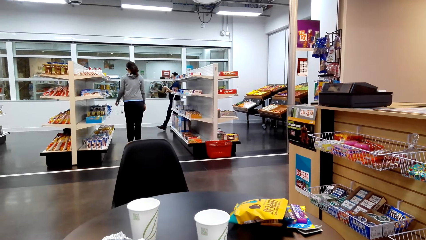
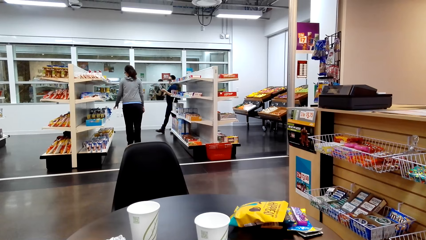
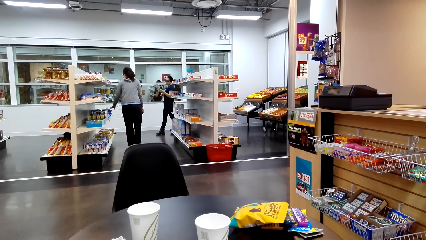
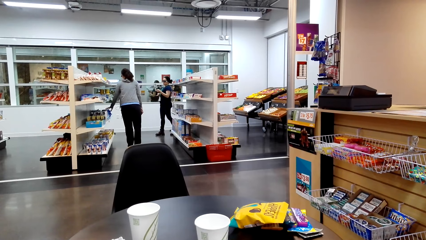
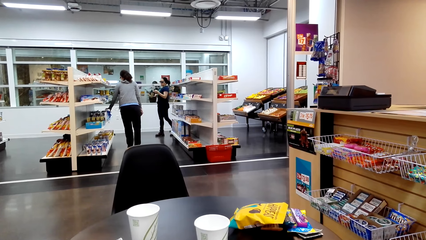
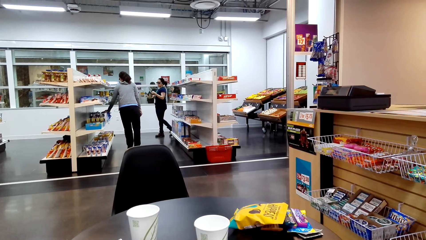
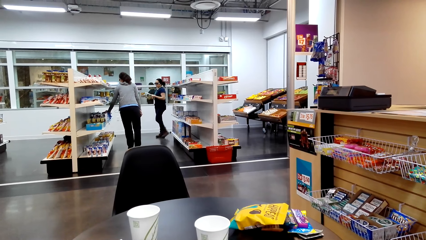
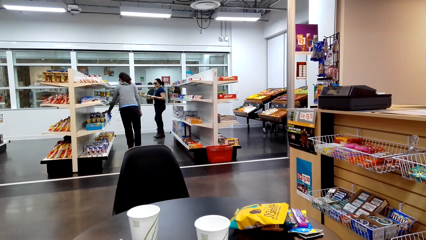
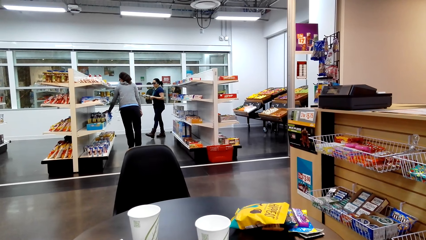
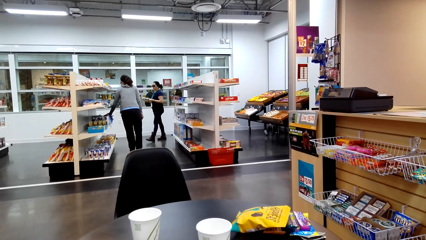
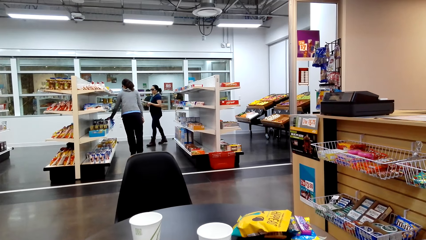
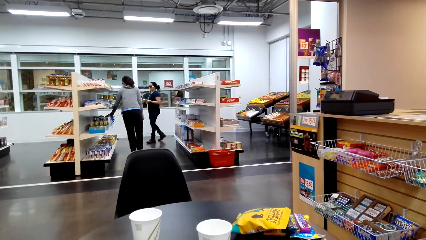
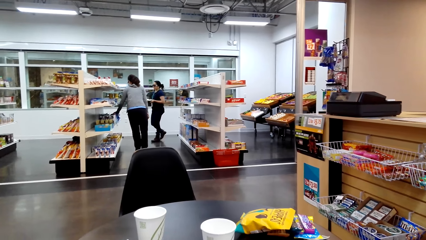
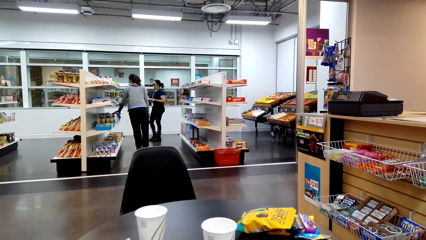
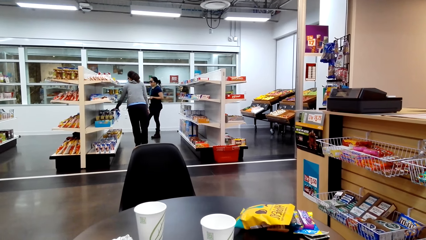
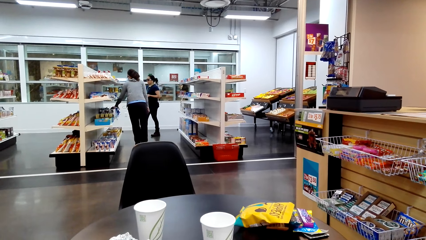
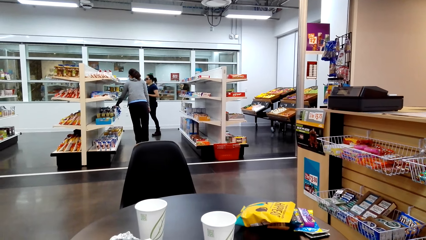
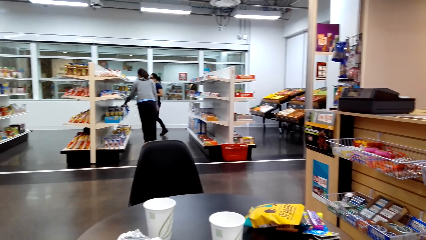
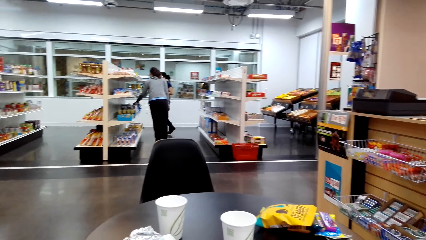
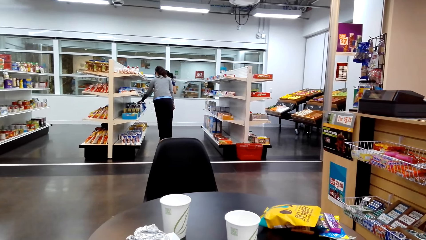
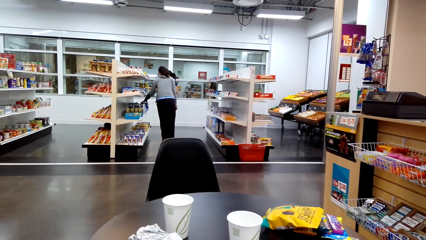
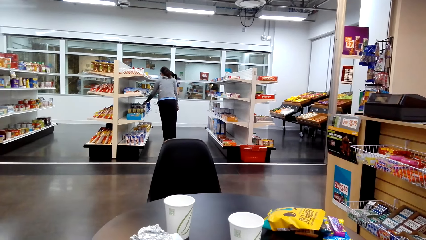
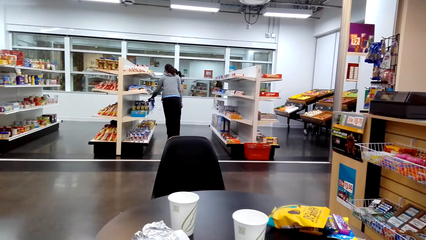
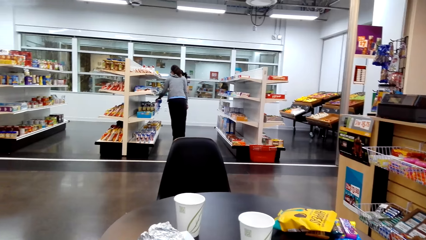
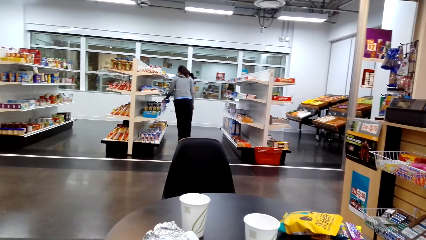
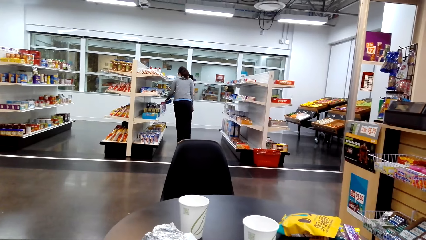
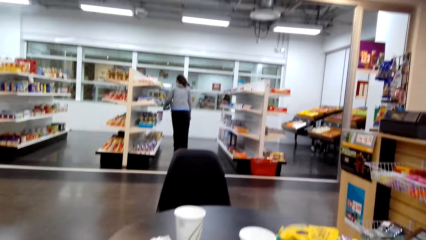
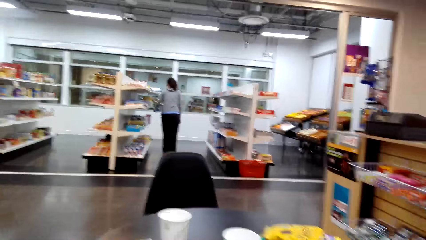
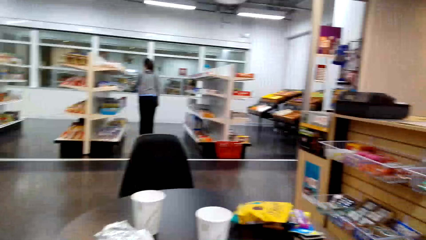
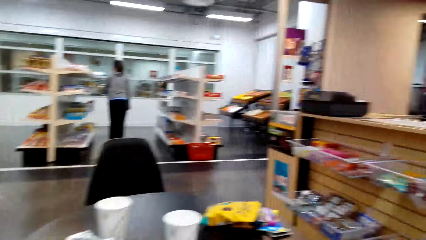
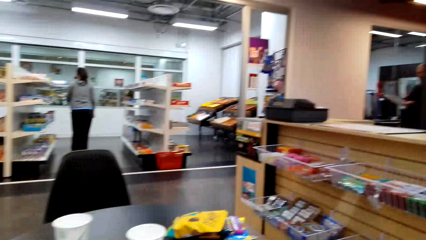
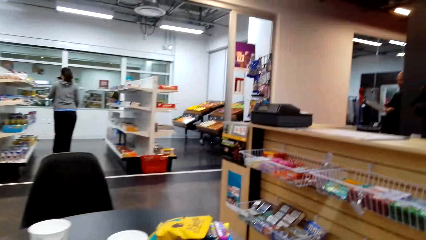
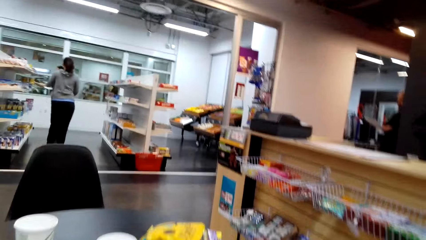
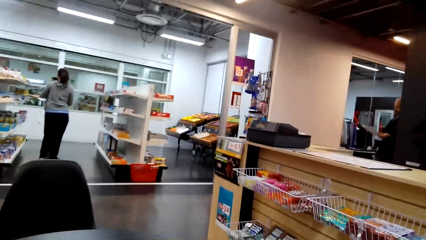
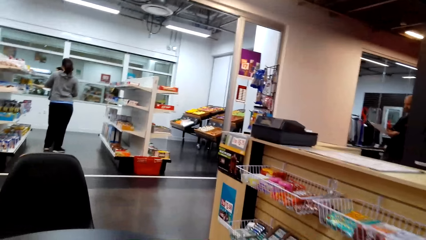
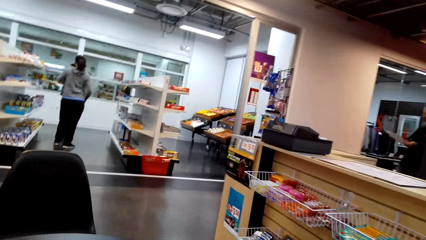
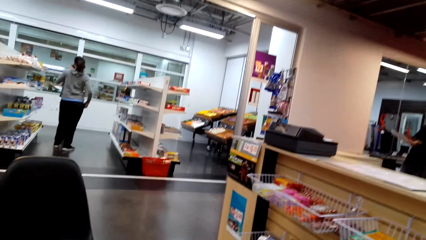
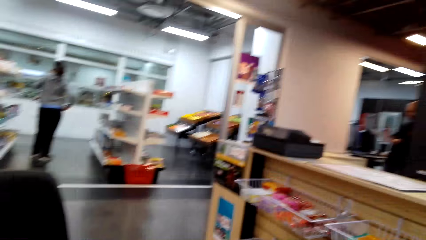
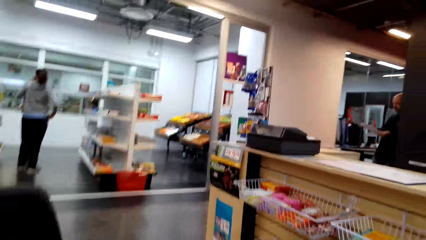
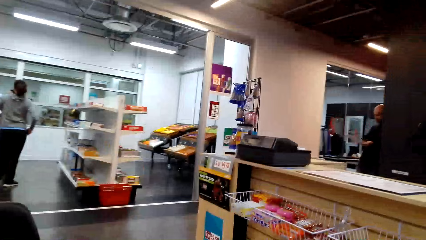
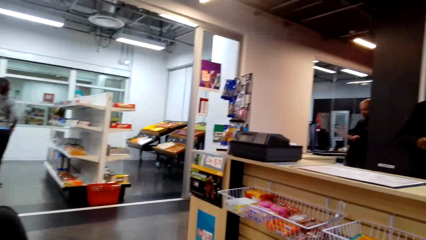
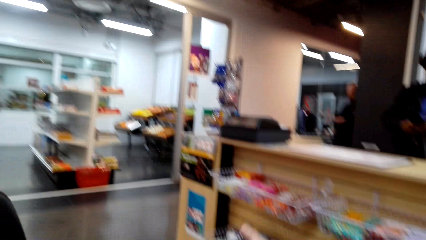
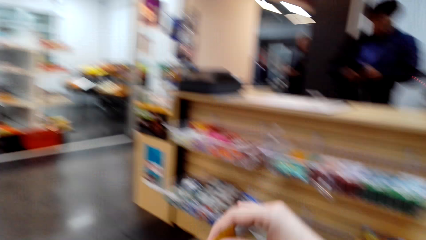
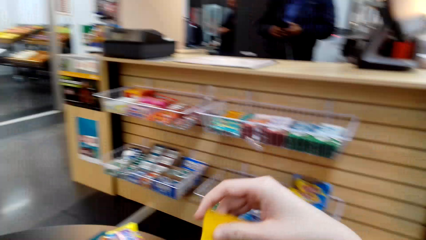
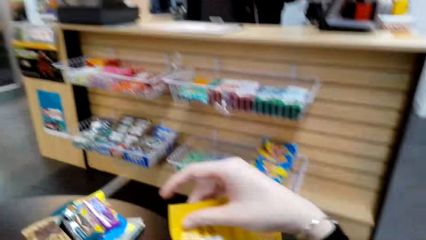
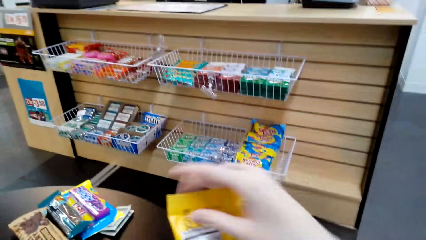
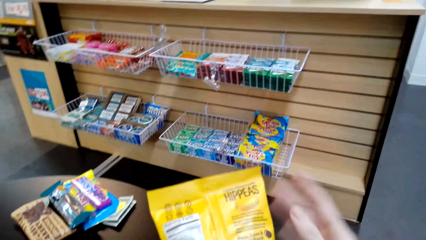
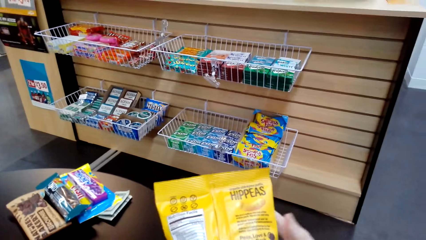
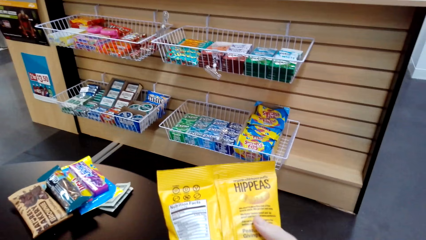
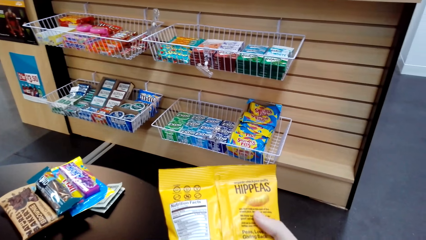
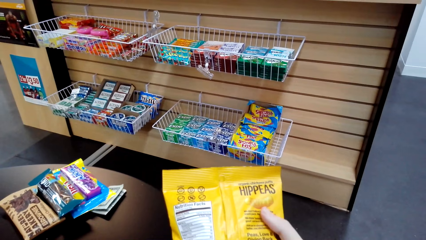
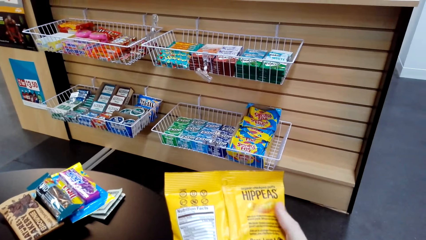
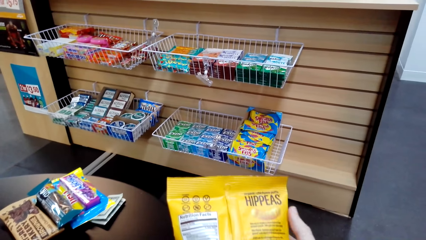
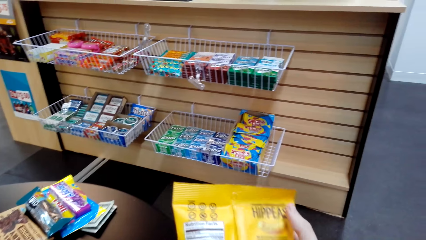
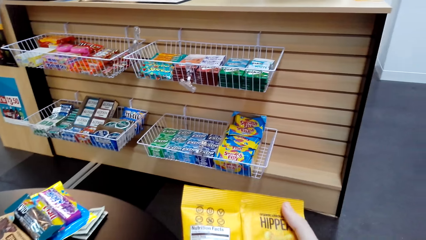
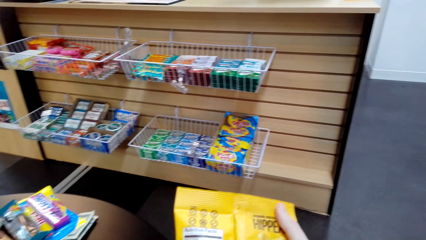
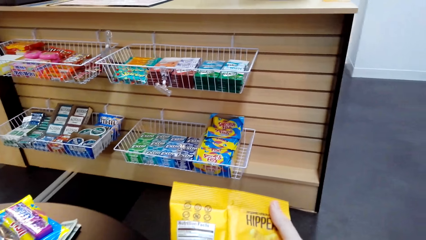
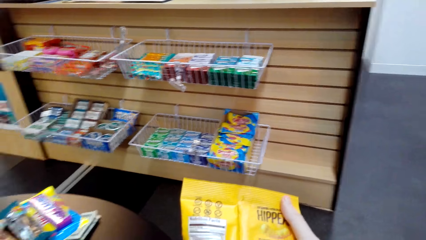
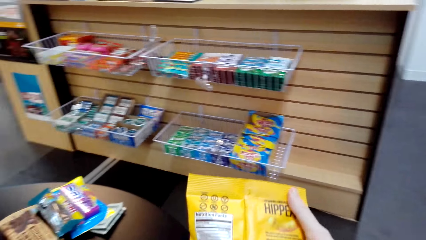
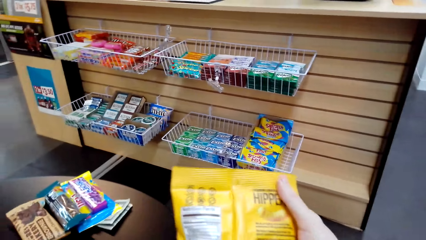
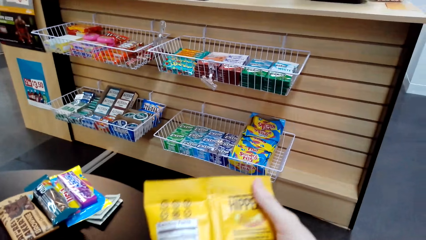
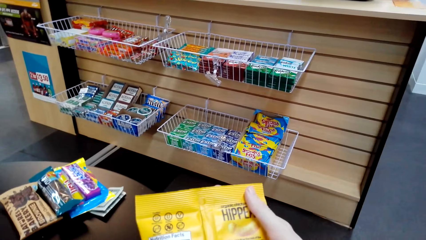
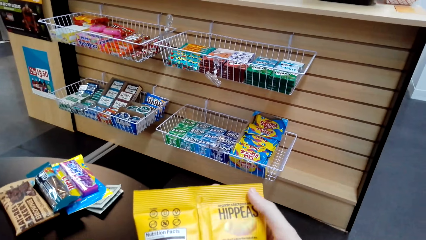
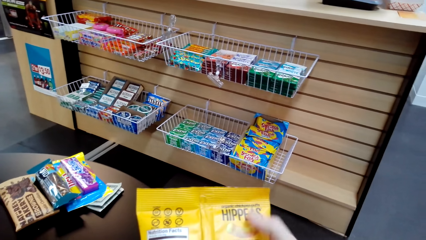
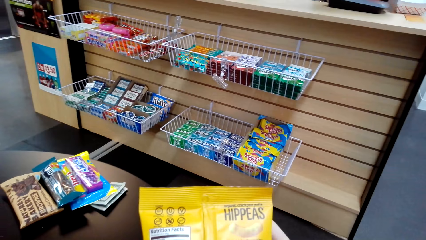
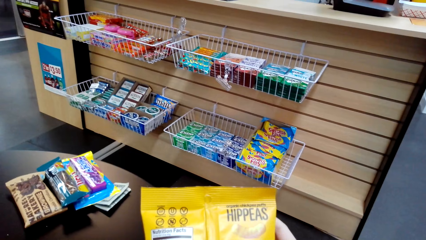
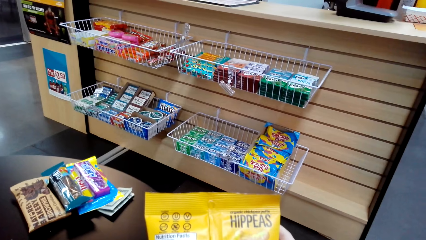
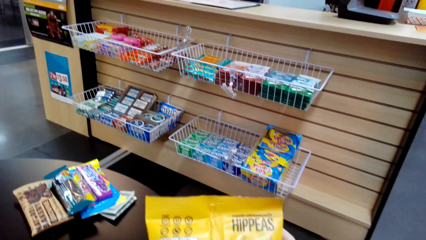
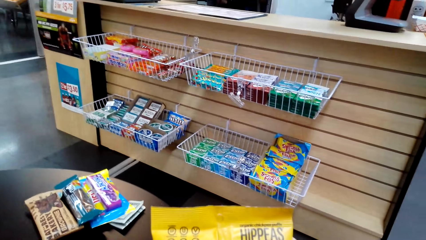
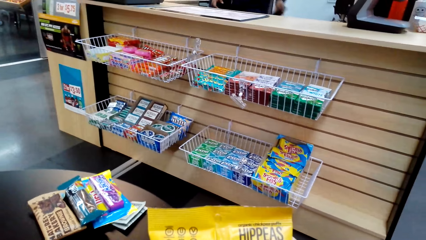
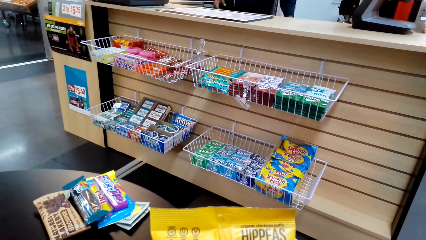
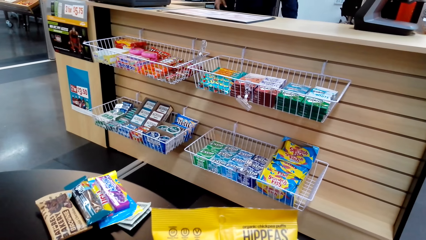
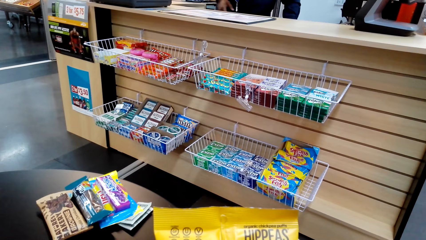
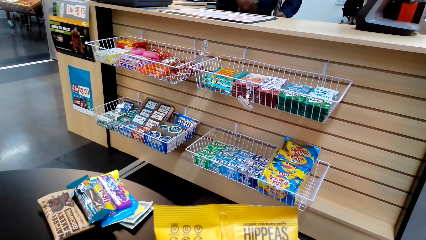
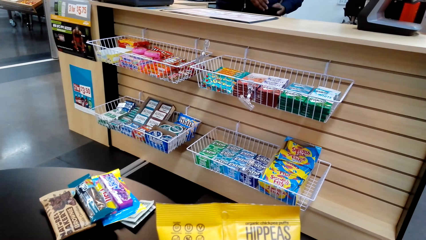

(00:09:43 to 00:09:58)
The camera wearer reads a sachet of Hippeas snacks. They hold a piece of snacks.
